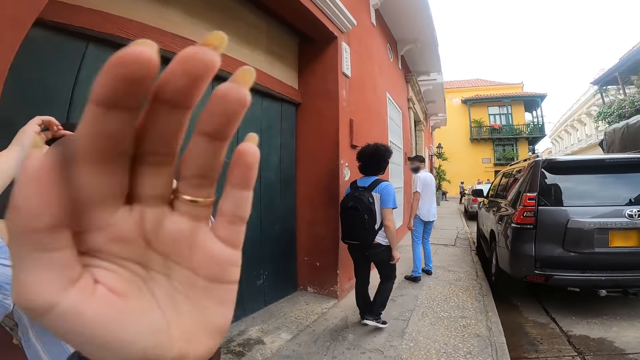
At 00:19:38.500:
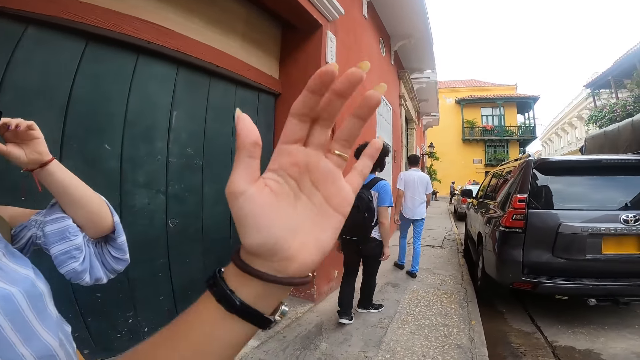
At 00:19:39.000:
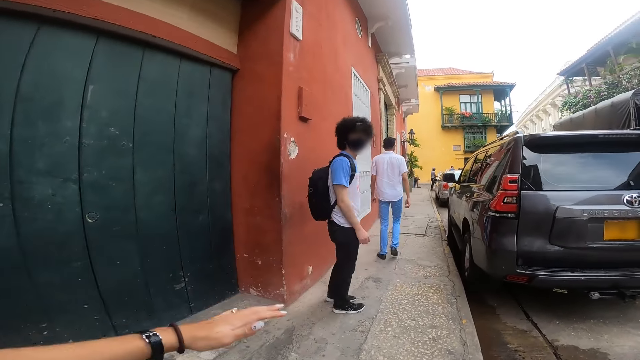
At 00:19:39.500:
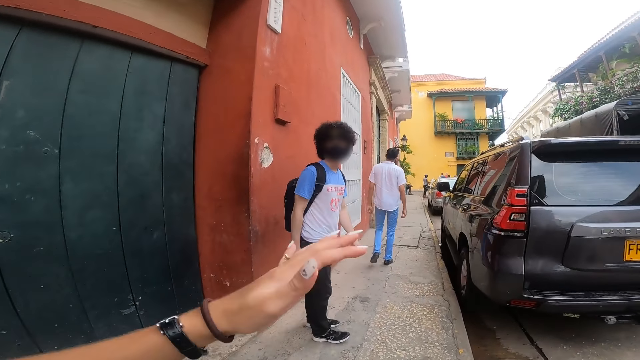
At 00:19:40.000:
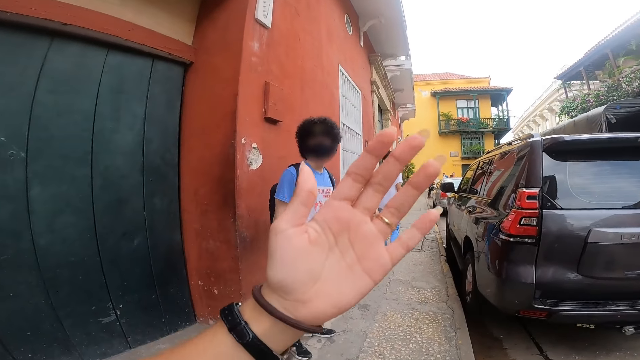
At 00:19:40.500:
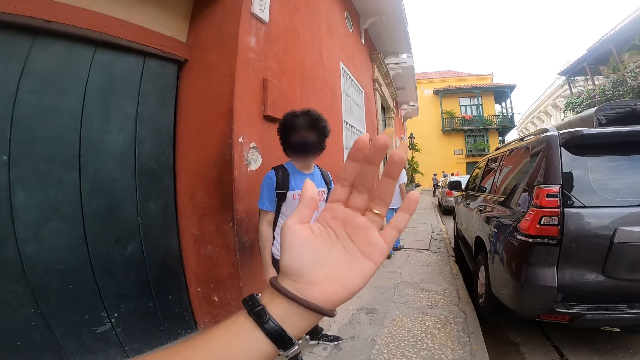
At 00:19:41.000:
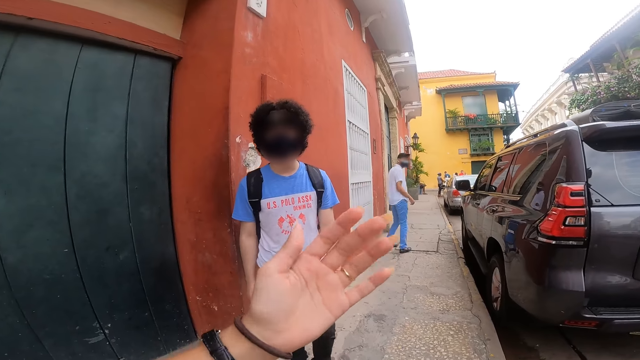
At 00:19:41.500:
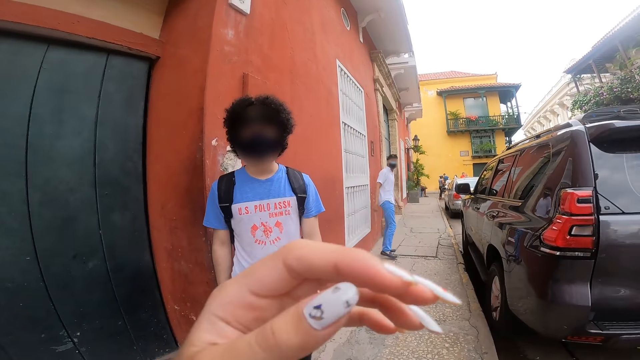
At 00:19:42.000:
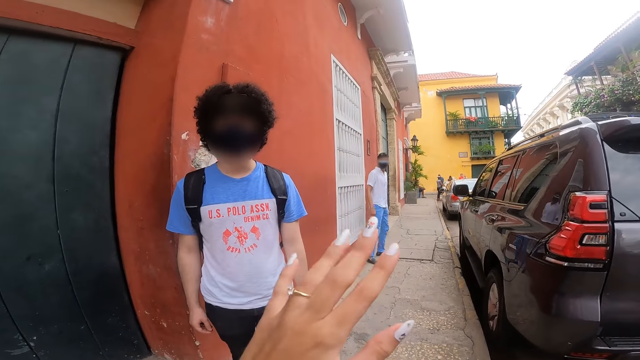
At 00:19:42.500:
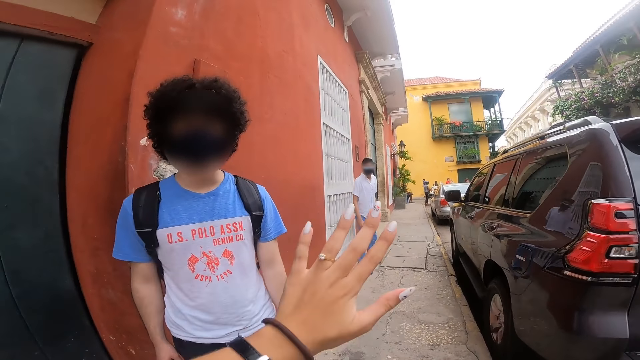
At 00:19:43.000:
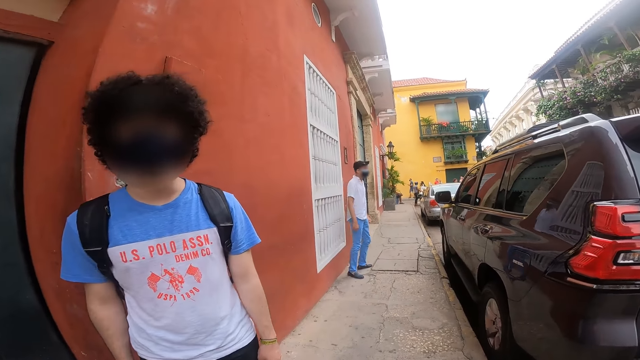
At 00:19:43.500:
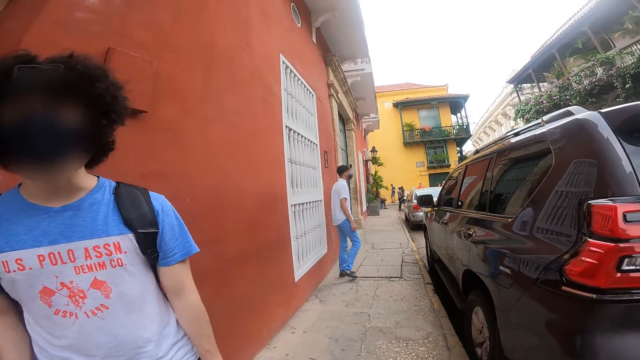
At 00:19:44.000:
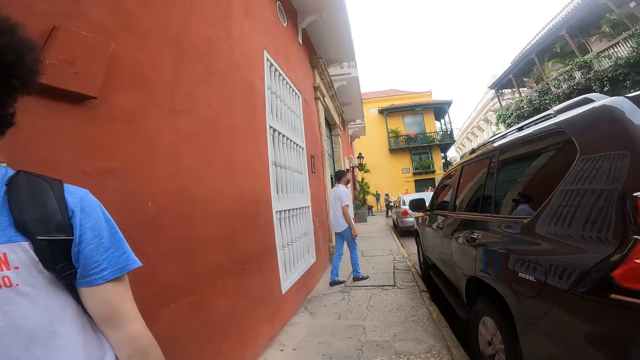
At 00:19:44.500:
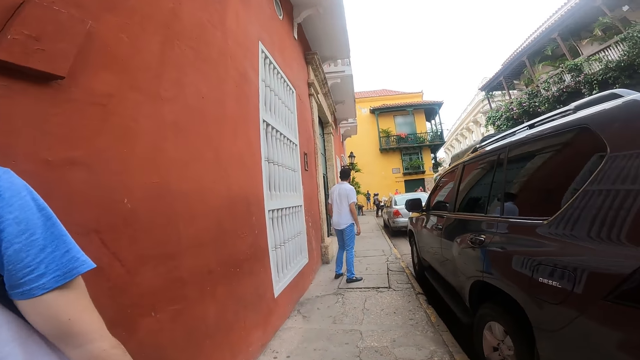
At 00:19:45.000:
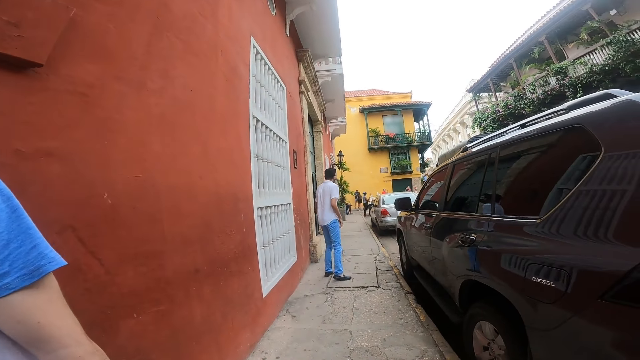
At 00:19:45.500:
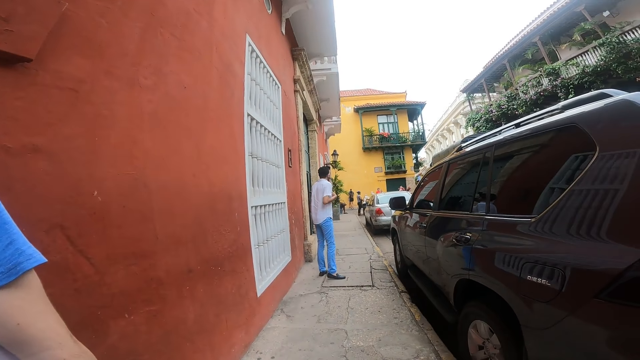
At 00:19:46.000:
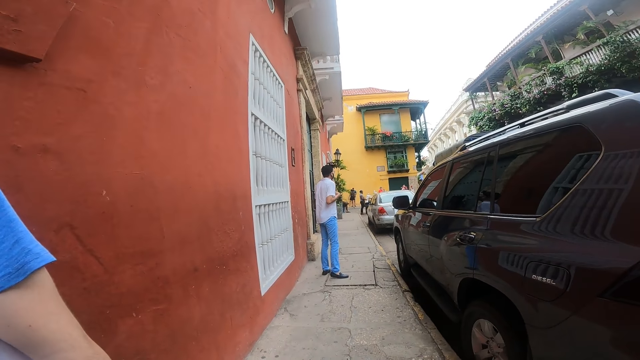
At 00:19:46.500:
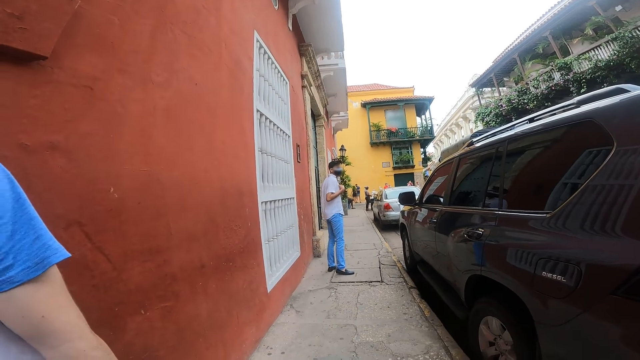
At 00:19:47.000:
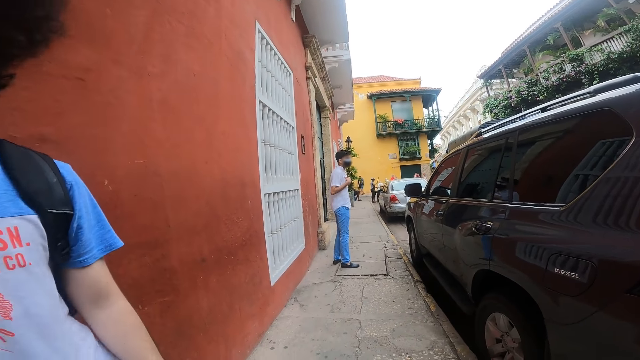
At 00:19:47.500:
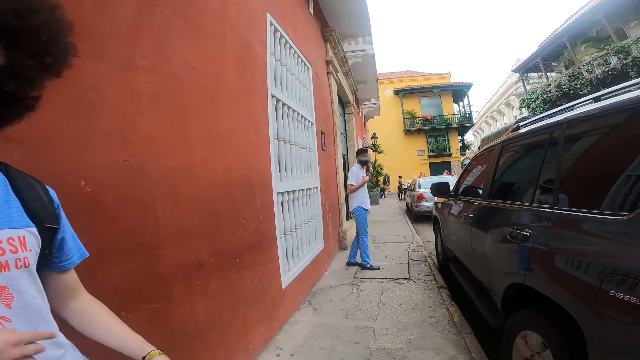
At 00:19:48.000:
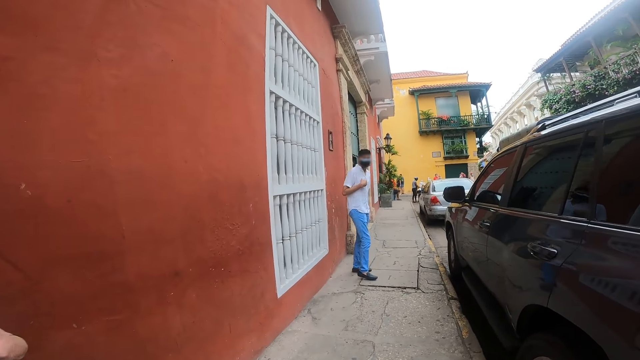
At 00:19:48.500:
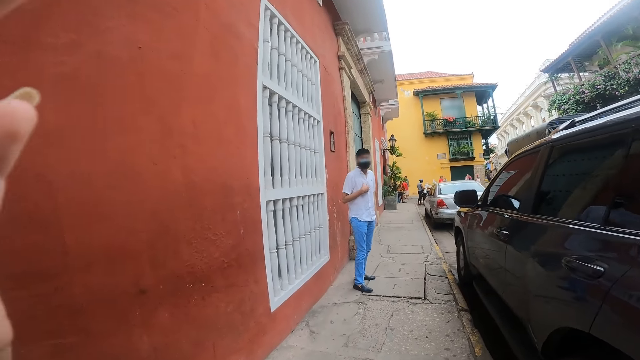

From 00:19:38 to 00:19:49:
The camera wearer gestures with her left hand. She walks on a sidewalk. She looks at her hand. She converses with a man. She walks on the sidewalk. She looks around the sidewalk.

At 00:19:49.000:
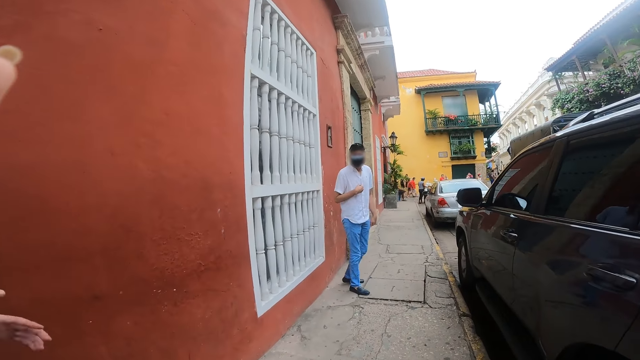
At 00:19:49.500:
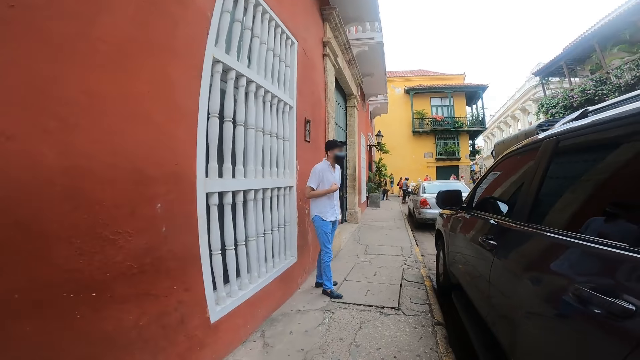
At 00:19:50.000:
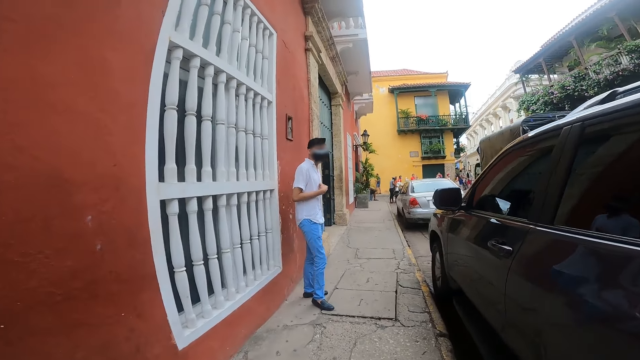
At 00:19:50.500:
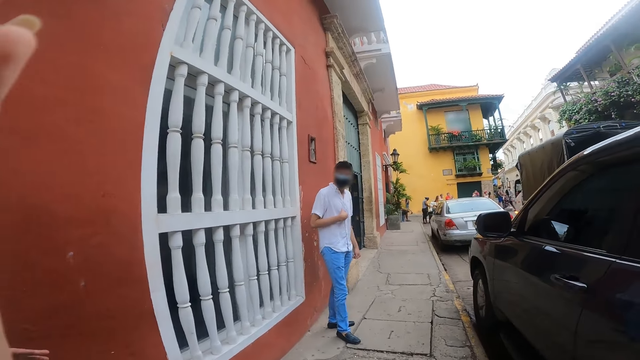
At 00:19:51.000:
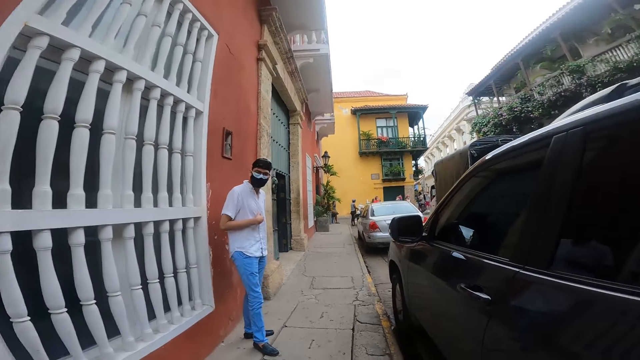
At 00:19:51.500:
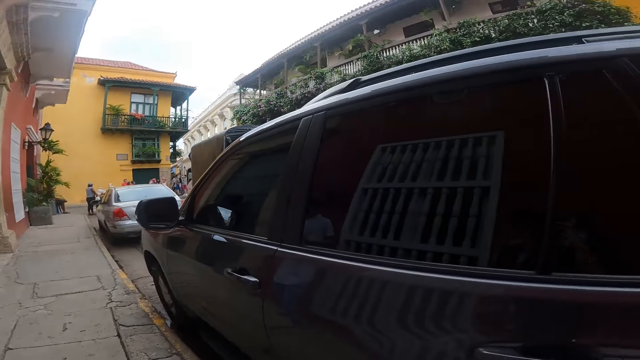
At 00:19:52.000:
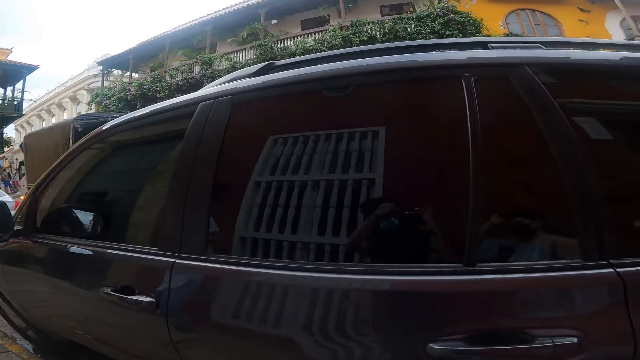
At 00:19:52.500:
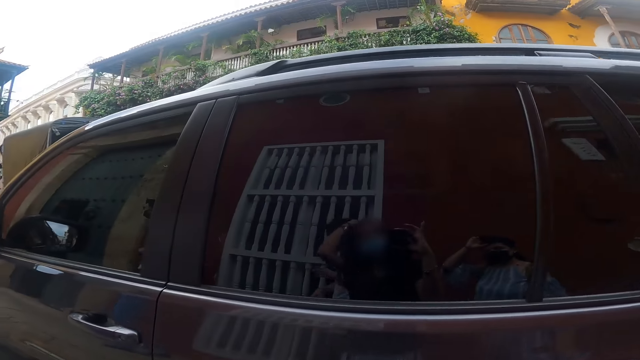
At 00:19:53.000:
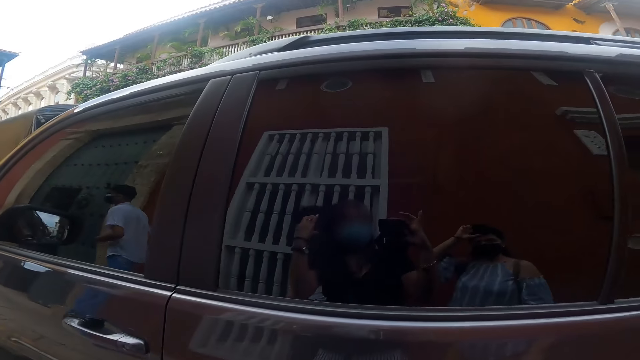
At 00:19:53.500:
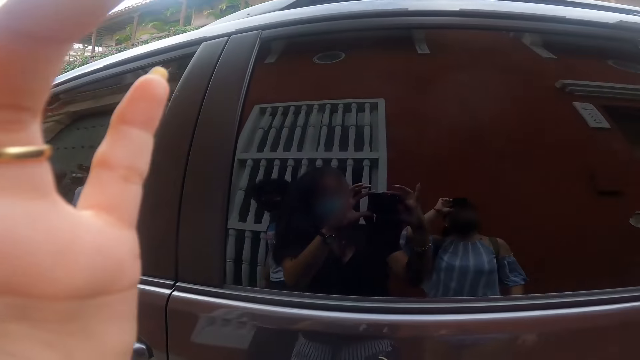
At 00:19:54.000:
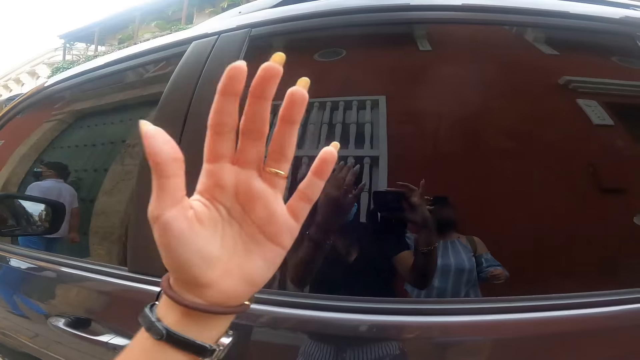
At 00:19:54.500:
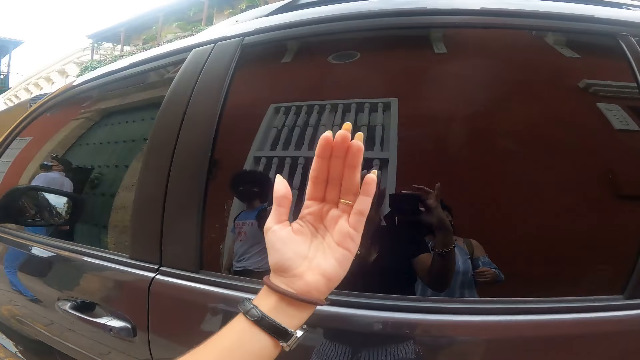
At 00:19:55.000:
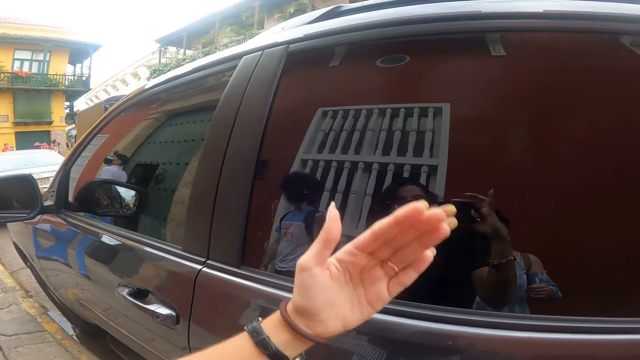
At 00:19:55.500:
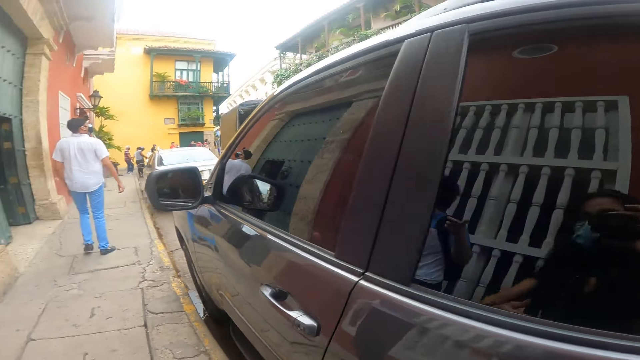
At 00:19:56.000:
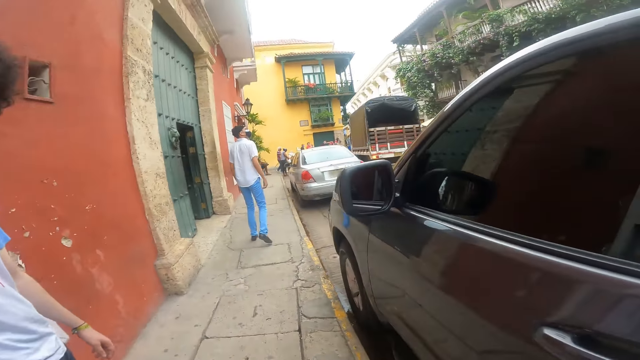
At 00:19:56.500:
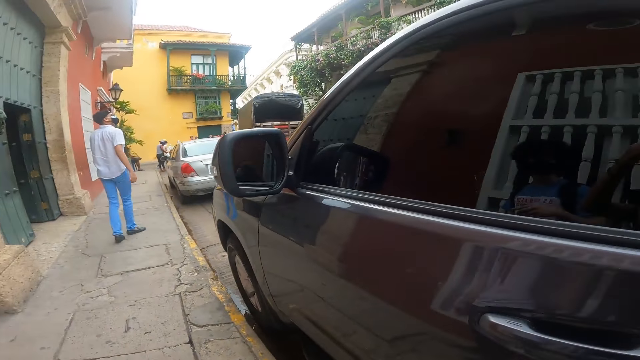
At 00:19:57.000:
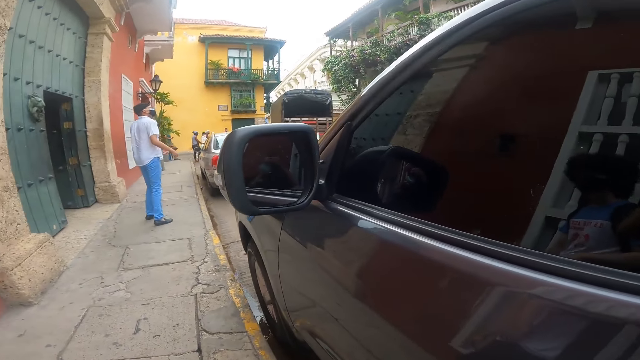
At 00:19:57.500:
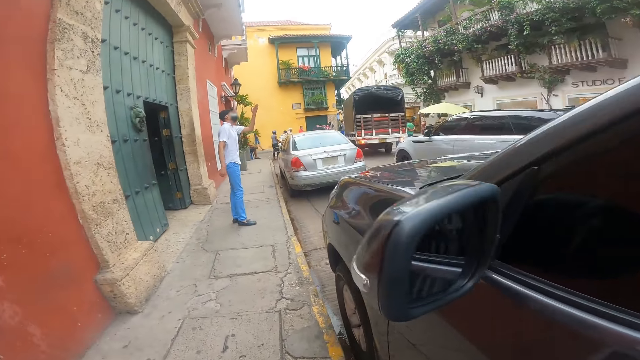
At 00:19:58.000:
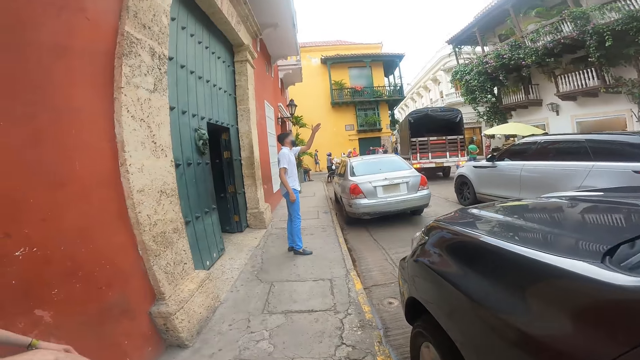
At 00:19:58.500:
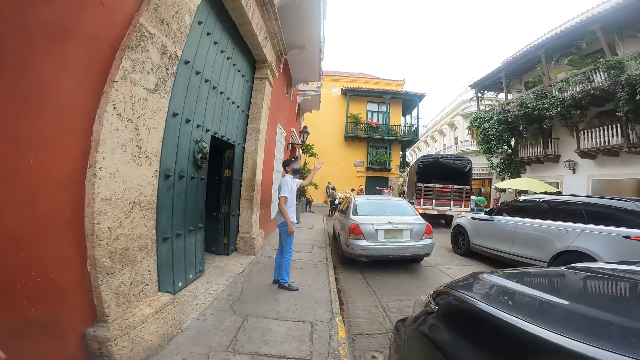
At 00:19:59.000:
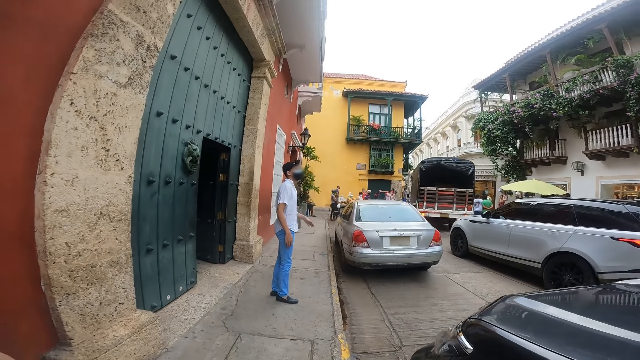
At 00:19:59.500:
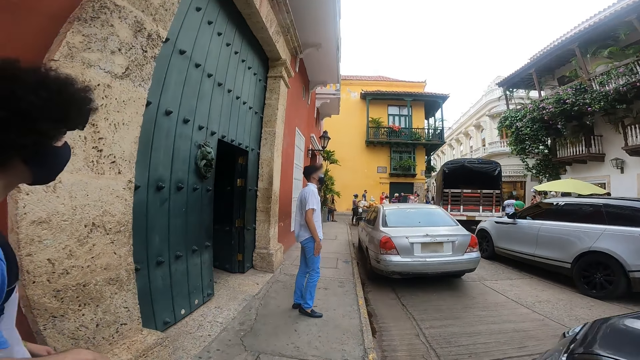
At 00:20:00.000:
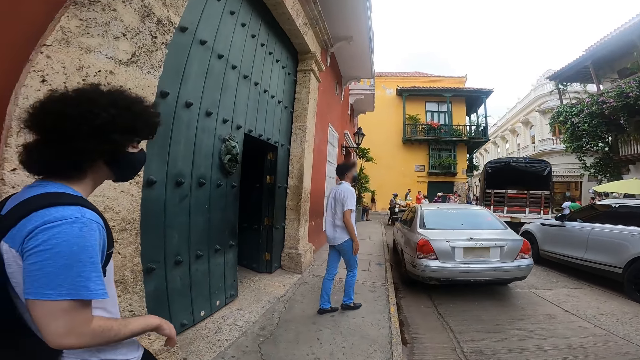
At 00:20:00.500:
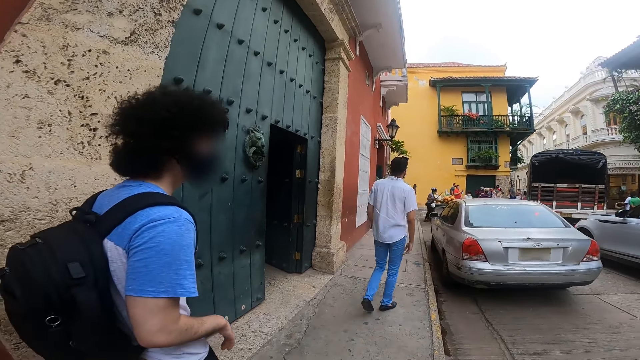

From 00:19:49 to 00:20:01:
The camera wearer walks on a sidewalk. She takes a video with a camera. She adjusts the camera on her head with her left hand. She looks around the sidewalk. She walks on the sidewalk.
